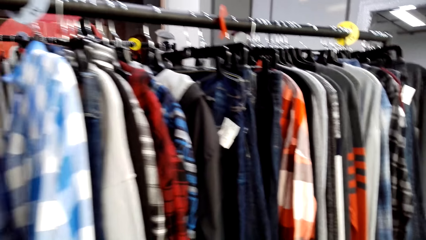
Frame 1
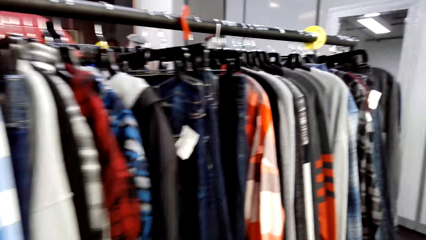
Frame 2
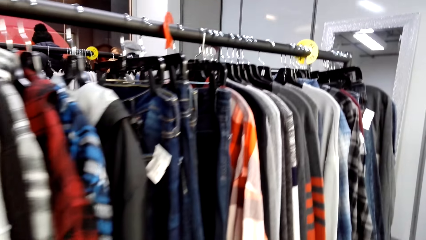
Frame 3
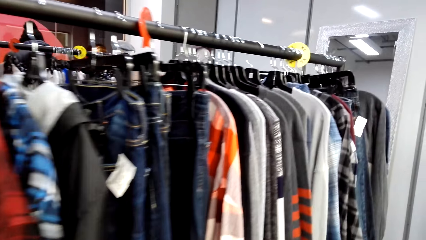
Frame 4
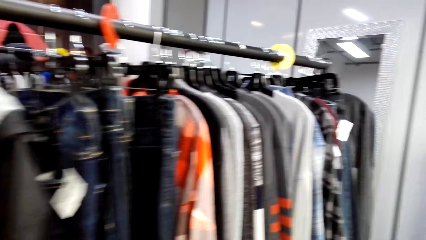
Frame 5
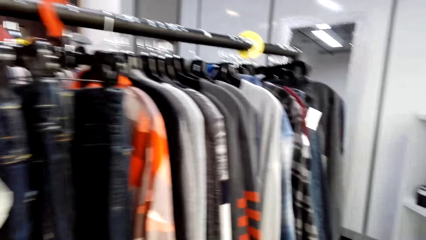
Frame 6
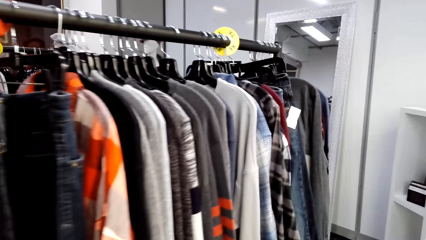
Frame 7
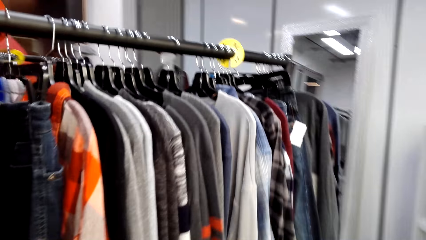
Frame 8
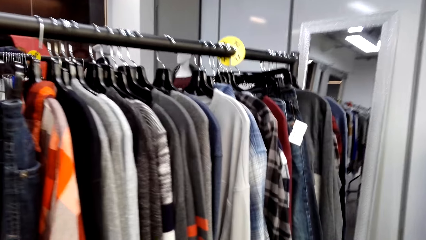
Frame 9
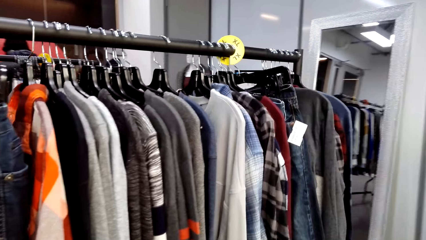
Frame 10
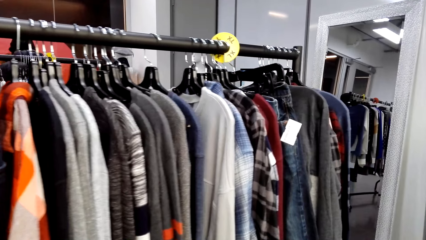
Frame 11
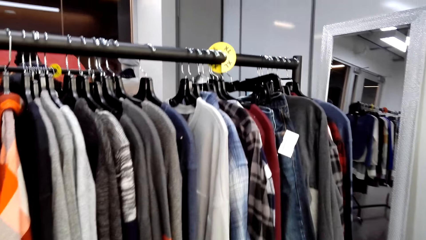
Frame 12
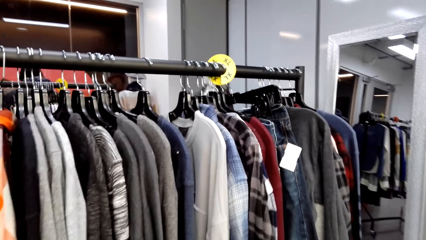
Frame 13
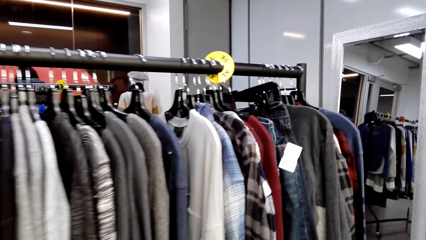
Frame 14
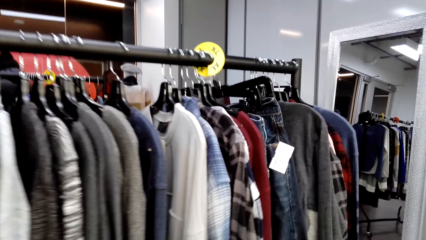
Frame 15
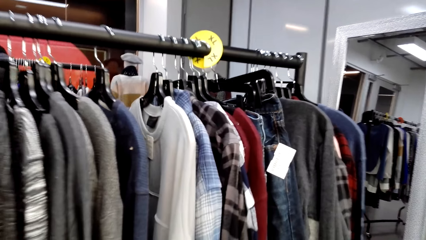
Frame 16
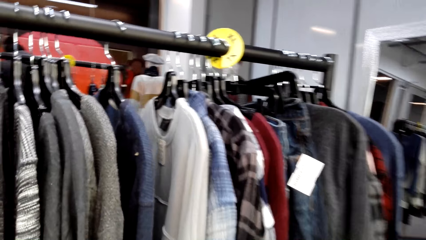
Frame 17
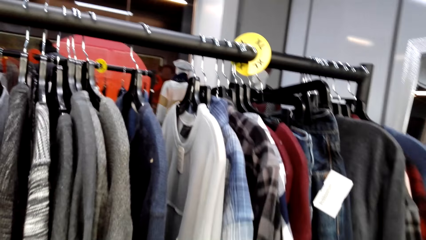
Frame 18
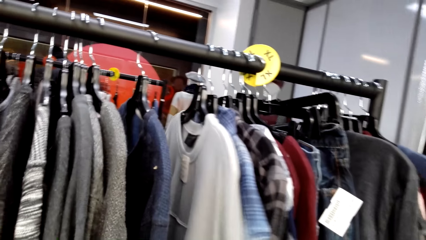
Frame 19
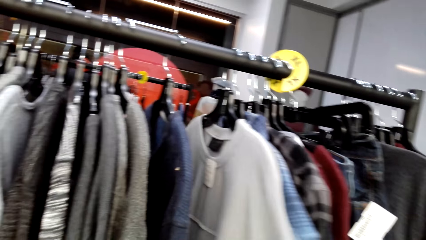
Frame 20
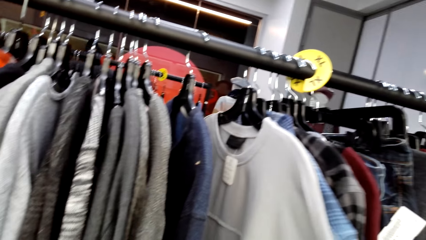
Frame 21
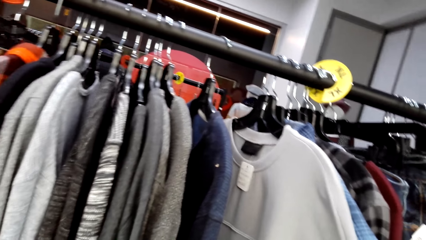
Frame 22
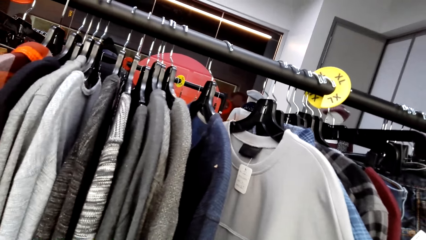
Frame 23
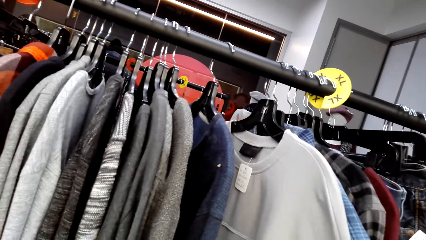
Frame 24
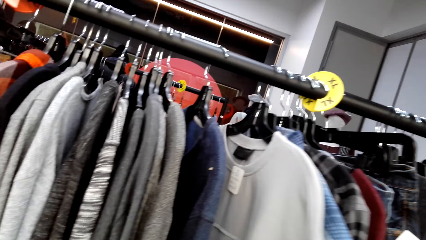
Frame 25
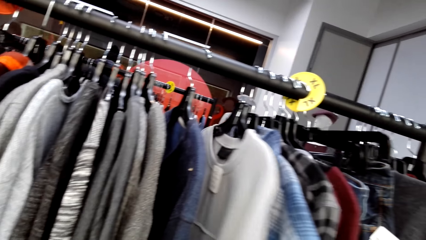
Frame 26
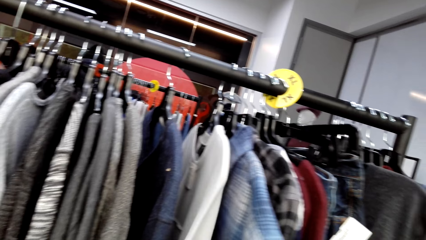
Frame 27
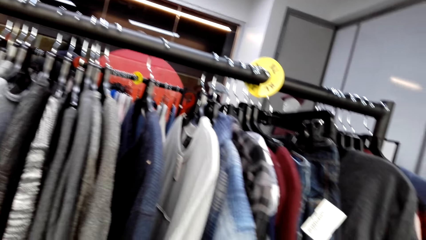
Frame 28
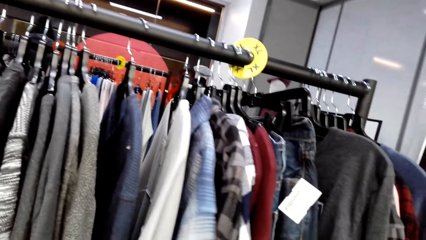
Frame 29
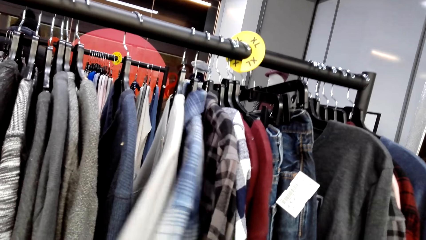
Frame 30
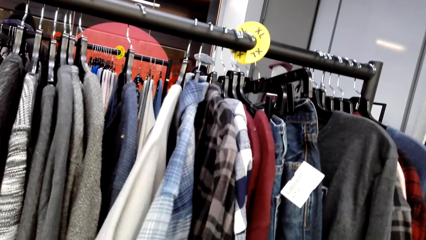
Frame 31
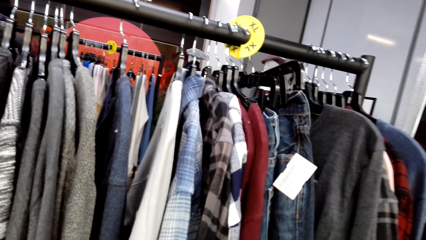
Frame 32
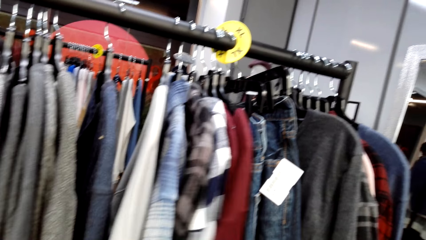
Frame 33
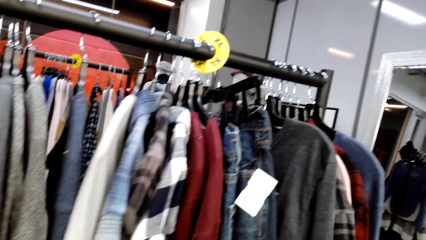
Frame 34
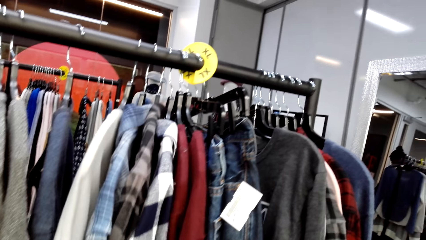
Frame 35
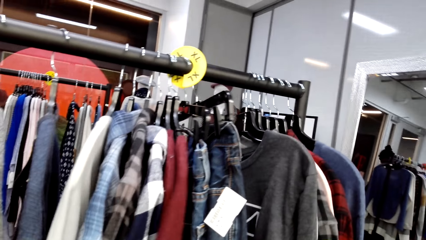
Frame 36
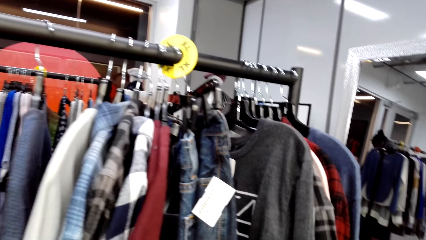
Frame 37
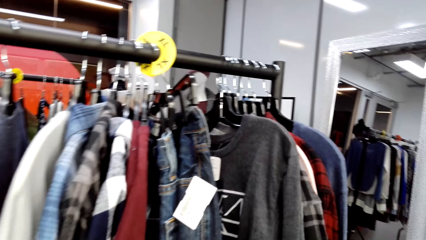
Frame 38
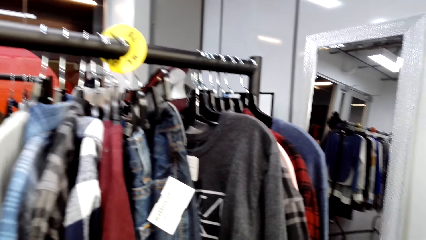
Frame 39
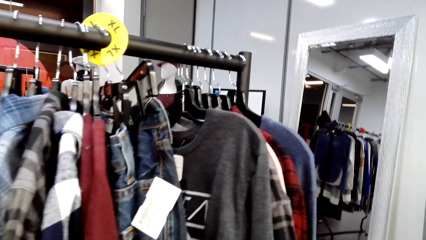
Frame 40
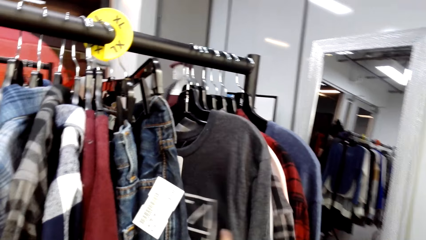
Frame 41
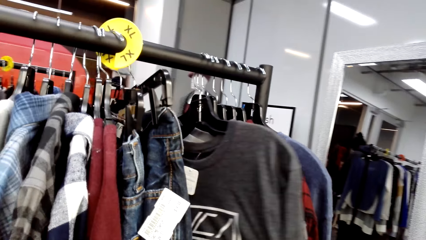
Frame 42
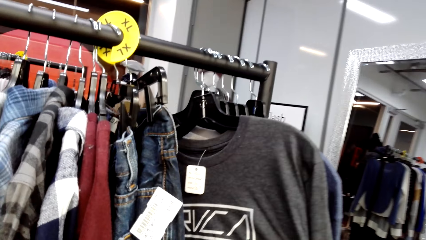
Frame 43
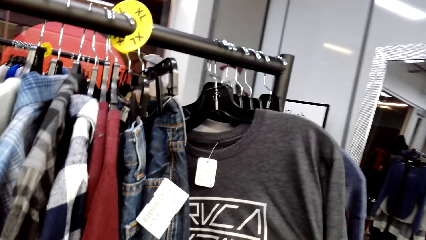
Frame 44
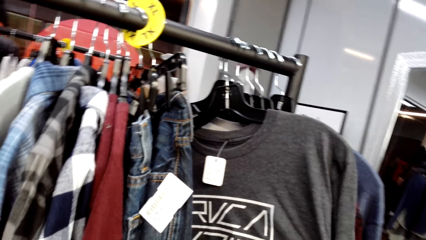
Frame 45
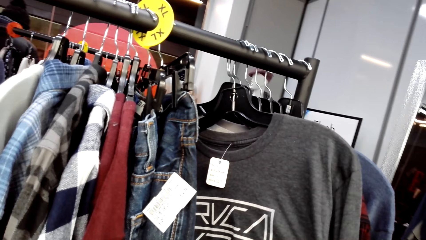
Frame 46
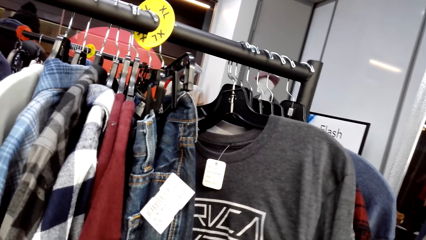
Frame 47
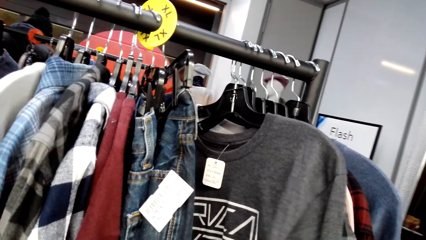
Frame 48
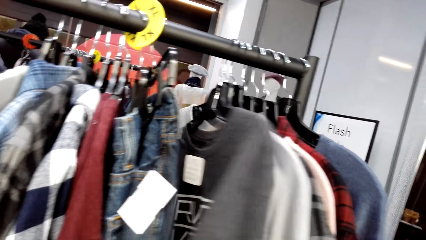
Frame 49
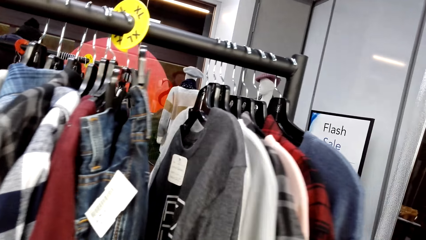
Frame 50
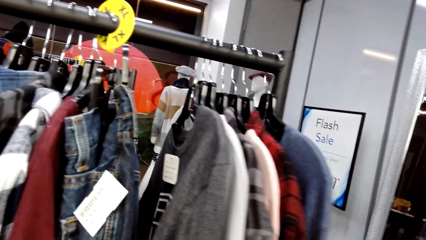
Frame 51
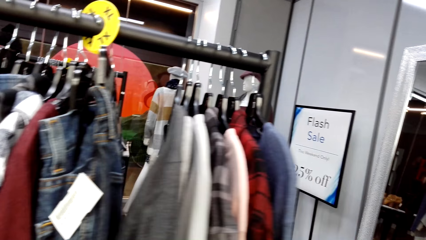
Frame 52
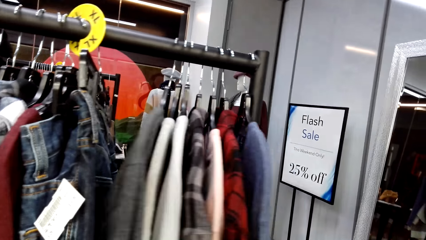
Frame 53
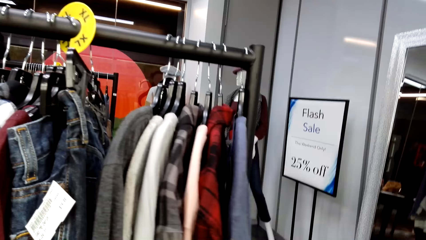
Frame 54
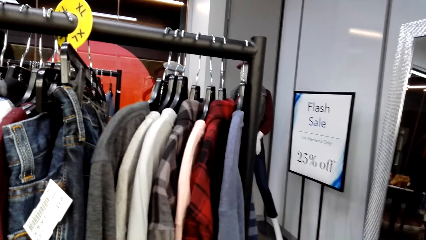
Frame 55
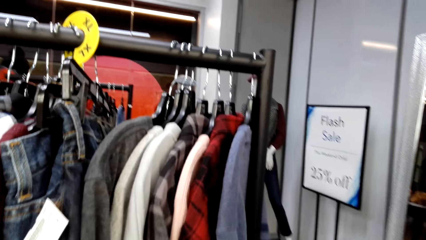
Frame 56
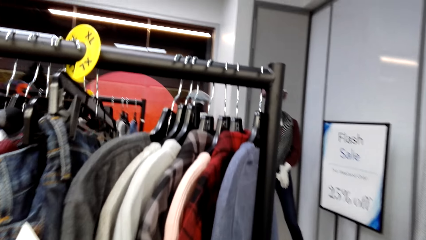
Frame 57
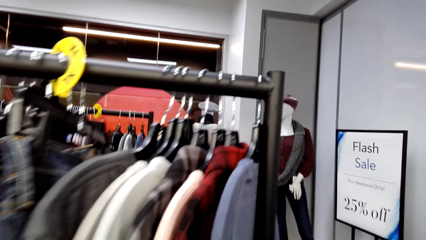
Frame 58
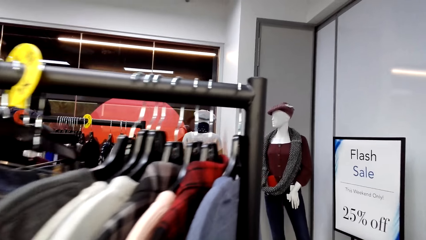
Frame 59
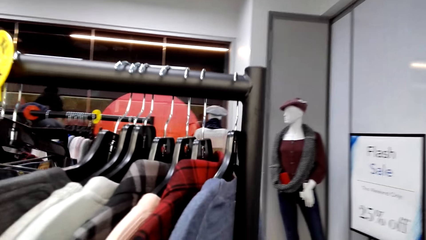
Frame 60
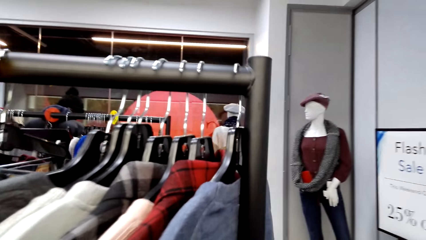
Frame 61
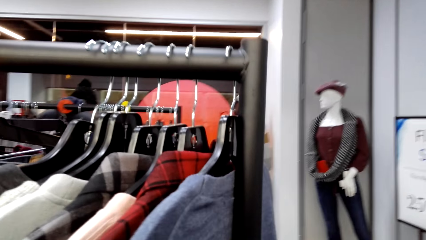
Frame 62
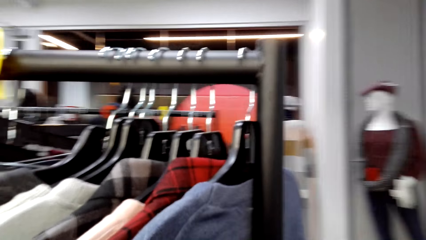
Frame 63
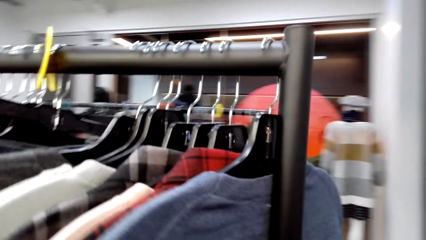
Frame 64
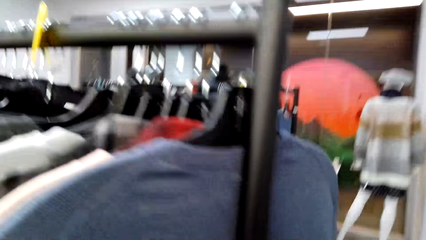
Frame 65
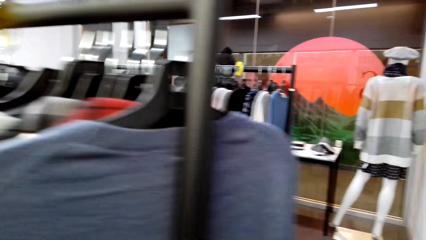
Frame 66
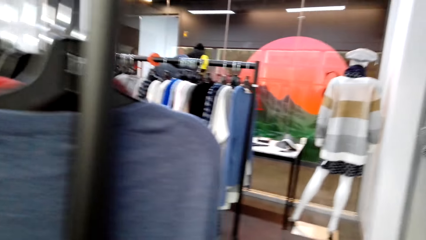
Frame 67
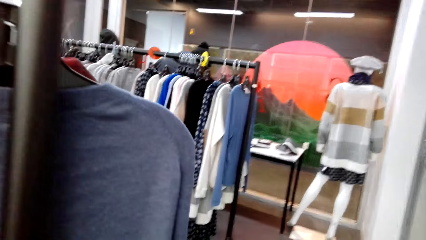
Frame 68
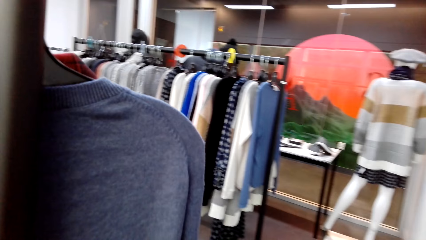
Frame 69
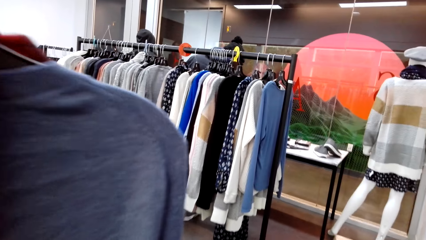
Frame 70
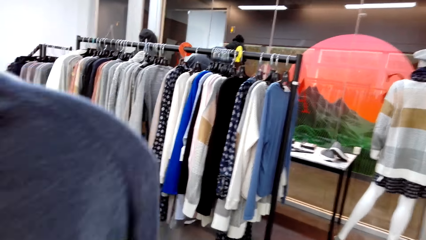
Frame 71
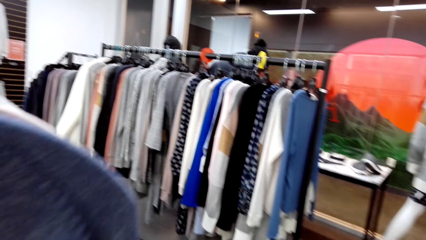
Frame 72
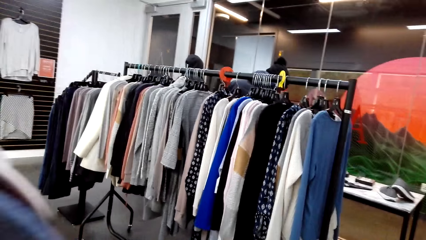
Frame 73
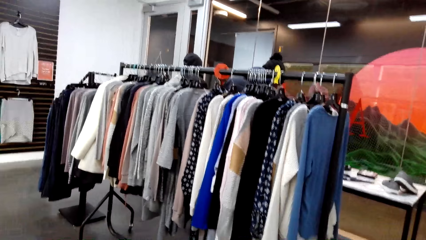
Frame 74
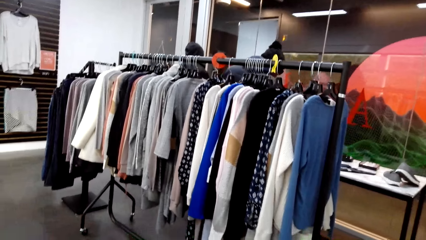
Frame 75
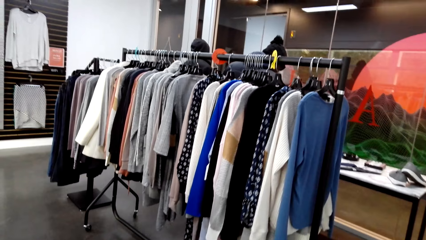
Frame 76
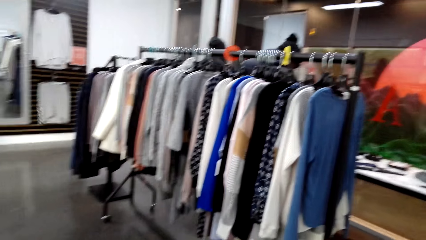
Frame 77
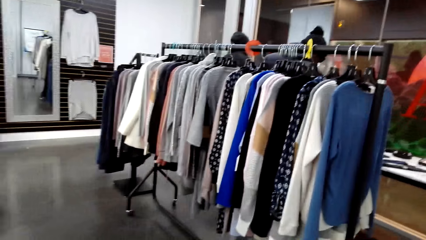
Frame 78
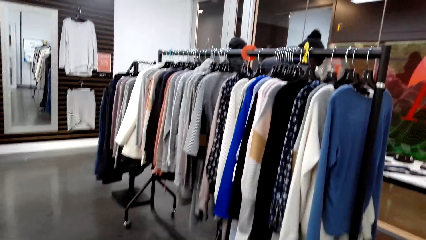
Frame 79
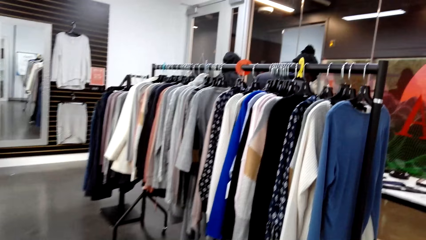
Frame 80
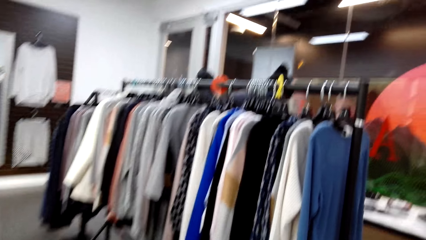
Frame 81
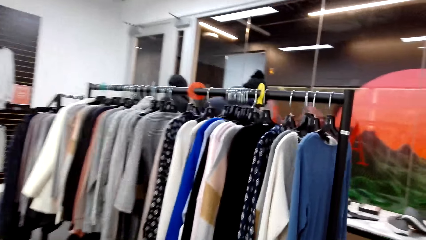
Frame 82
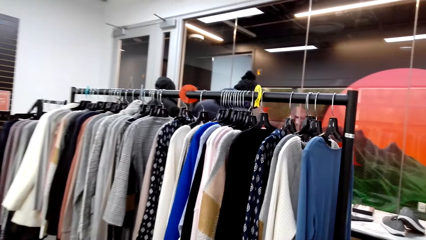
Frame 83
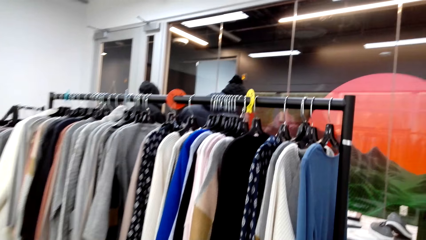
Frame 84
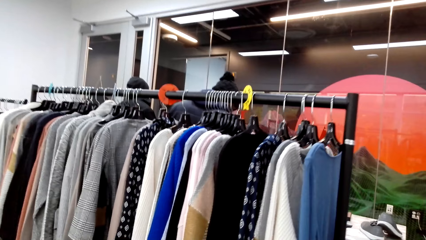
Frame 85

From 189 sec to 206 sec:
The camera wearer inspects a sweater on the hanging line. They touch clothes on a hanging line. They inspect the sweater on the hanging line. They walk forward.
